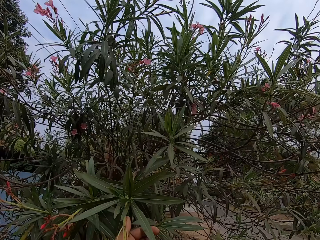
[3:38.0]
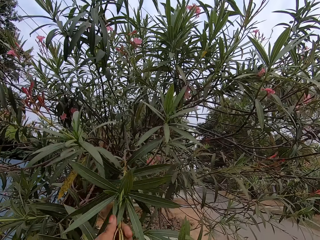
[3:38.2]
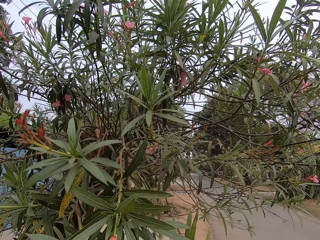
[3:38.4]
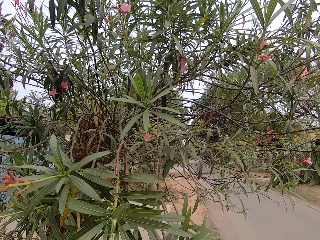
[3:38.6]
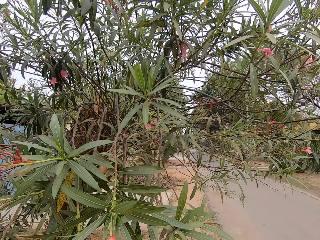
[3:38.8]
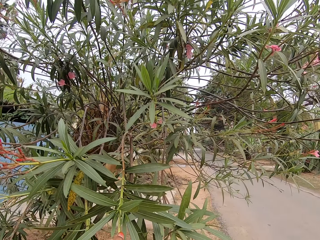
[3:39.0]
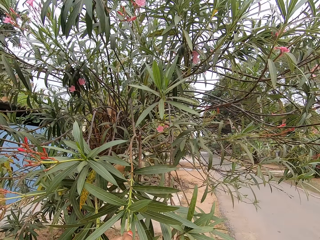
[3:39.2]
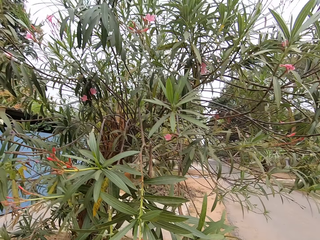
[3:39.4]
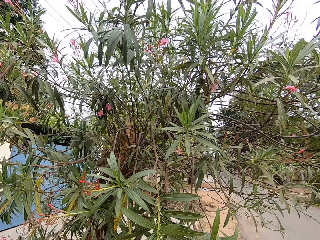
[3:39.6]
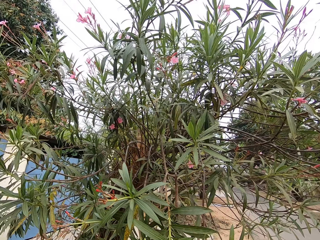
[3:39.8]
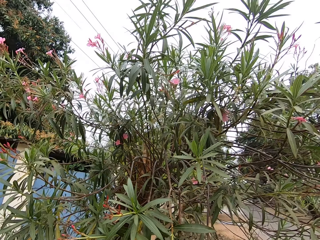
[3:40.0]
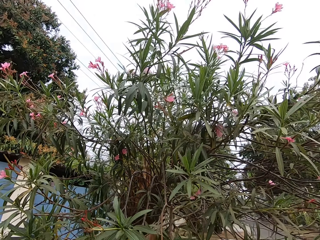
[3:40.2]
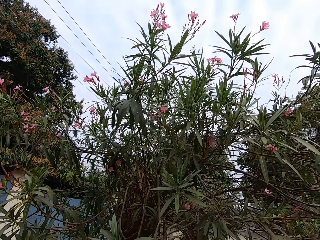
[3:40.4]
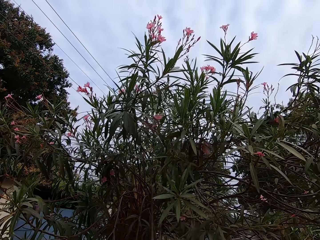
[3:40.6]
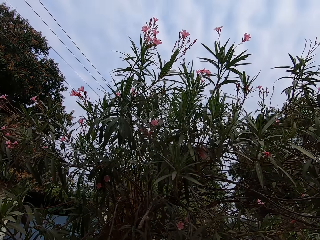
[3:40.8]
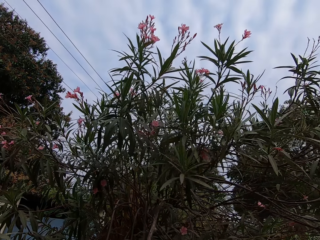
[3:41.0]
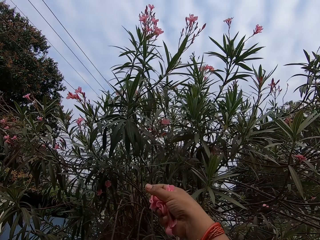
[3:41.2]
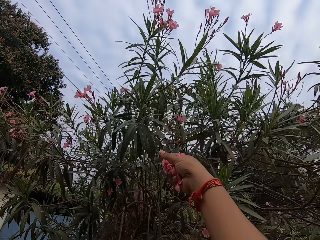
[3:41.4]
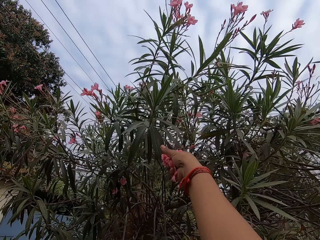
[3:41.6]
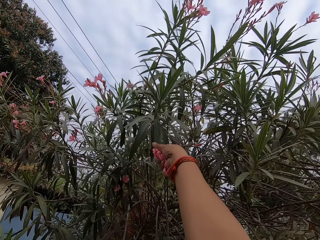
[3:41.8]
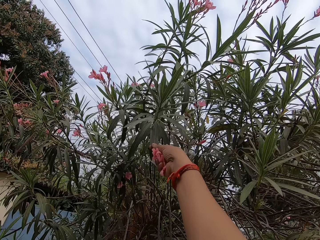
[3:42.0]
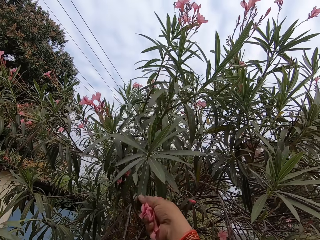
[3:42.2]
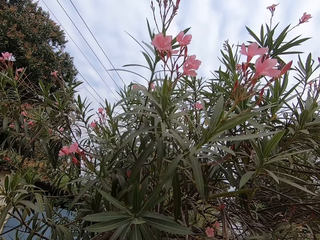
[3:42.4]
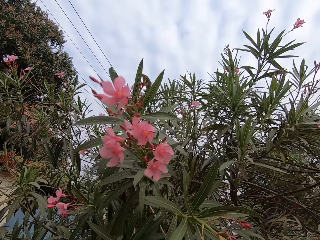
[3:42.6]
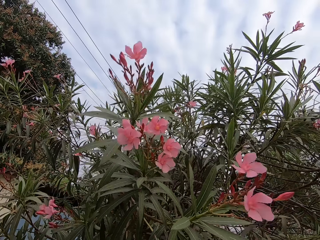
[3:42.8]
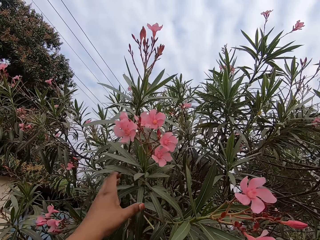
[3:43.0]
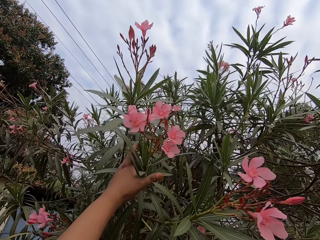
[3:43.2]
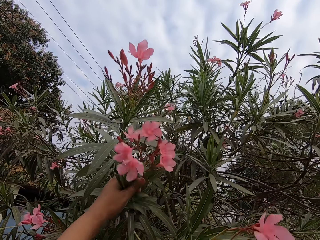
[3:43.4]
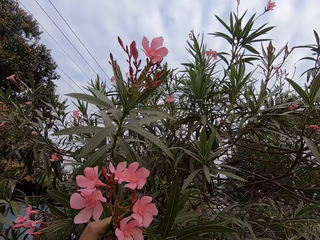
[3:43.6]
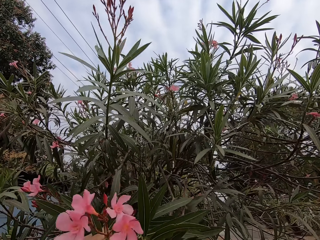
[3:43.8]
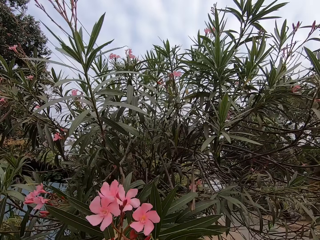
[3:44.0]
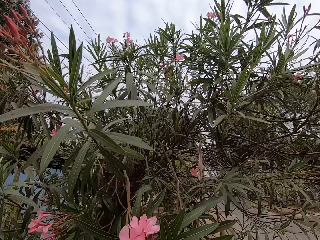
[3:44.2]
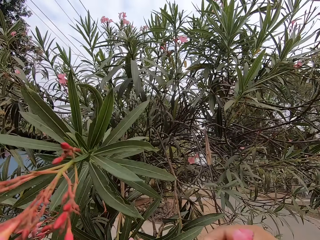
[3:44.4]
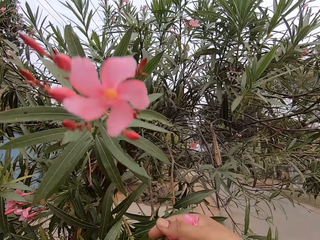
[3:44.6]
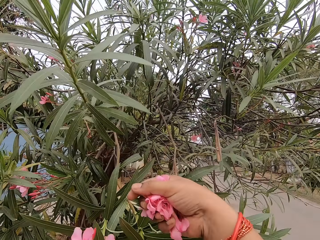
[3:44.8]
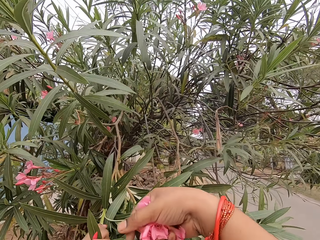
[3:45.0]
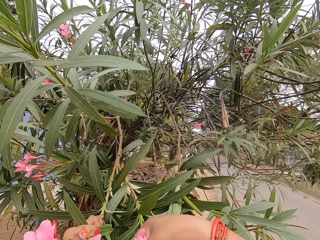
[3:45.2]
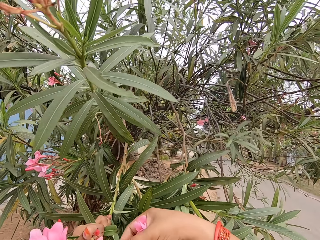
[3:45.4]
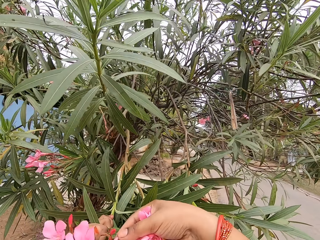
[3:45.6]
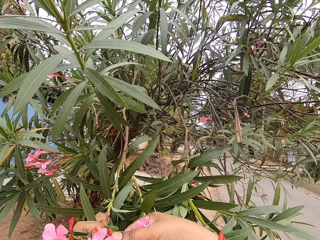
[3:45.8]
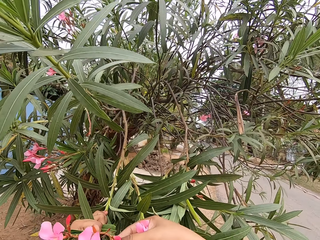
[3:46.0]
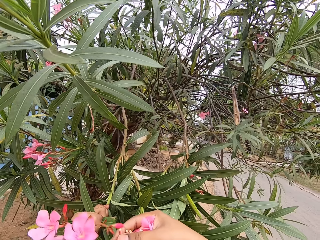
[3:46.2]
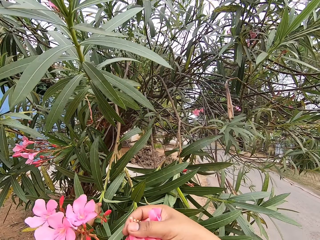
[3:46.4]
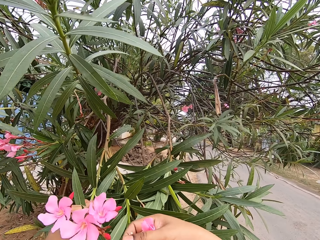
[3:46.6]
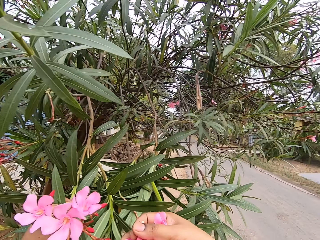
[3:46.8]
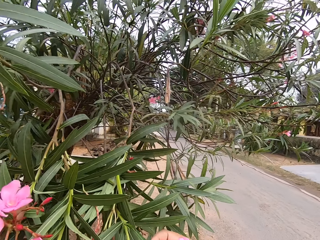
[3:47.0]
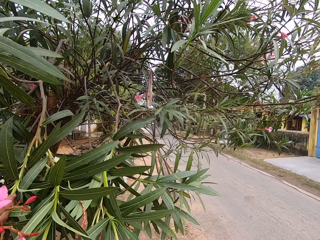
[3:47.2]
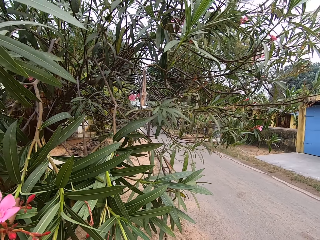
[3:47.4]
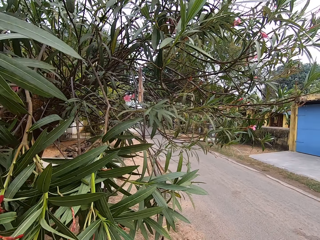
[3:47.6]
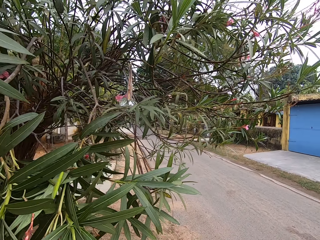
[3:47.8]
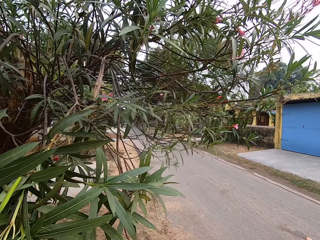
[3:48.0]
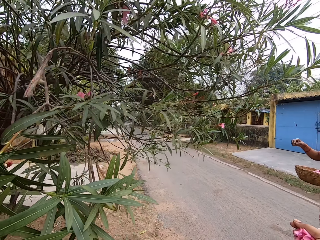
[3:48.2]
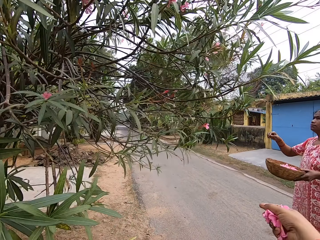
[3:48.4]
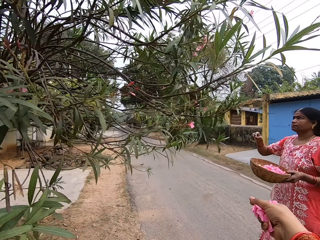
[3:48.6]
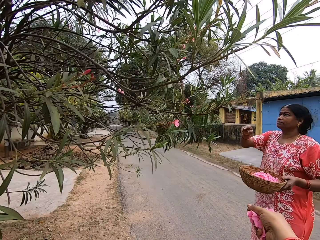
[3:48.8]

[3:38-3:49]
The camera wearer pulls a tree branch. They pluck flowers on a tree. They hold the branch. They pull a tree leaf. They cut the flowers. They pluck flowers on the tree.

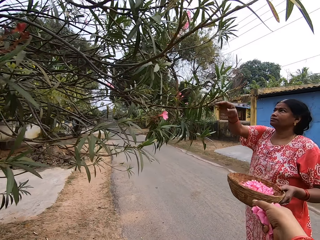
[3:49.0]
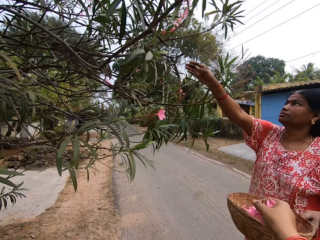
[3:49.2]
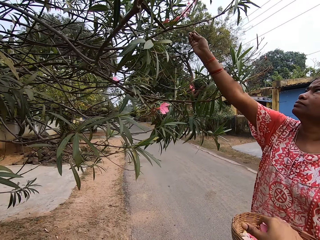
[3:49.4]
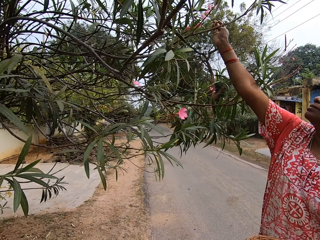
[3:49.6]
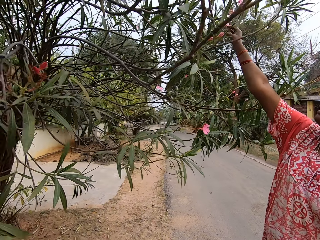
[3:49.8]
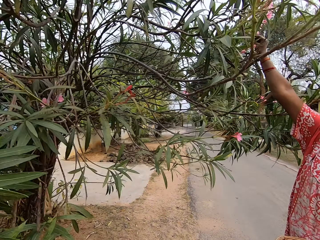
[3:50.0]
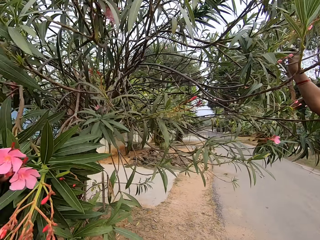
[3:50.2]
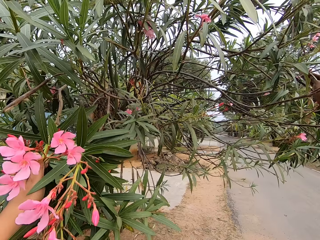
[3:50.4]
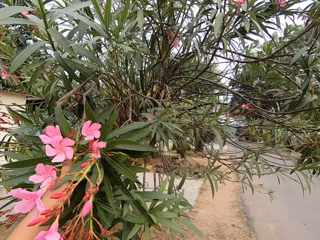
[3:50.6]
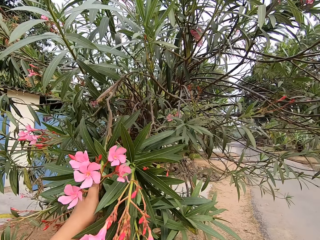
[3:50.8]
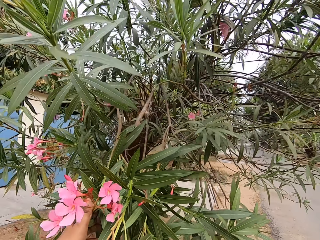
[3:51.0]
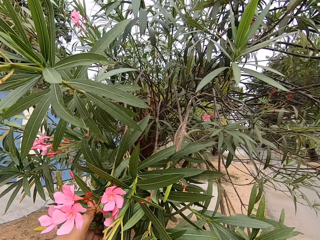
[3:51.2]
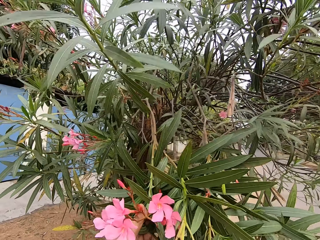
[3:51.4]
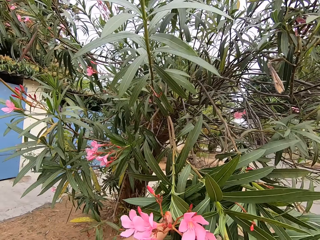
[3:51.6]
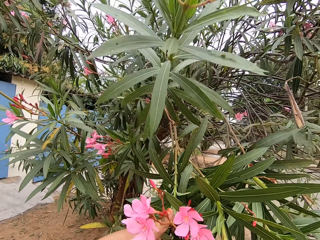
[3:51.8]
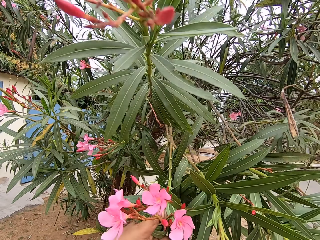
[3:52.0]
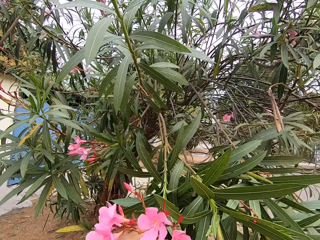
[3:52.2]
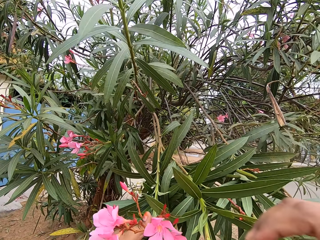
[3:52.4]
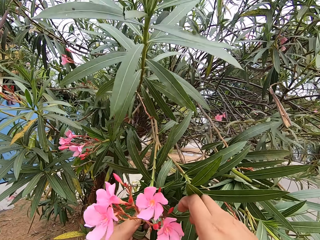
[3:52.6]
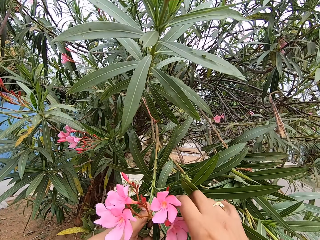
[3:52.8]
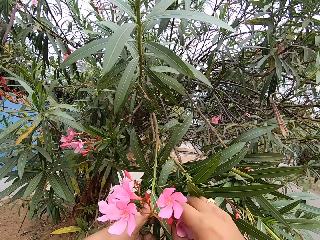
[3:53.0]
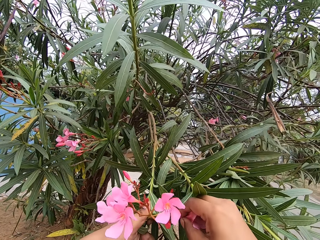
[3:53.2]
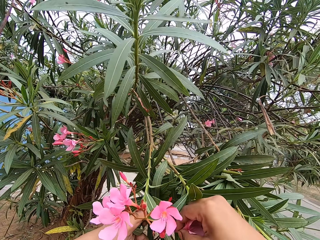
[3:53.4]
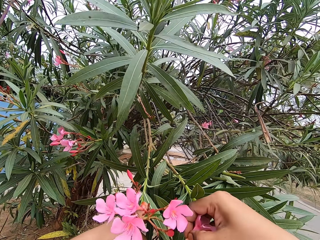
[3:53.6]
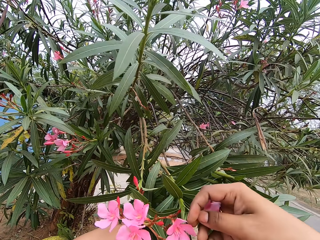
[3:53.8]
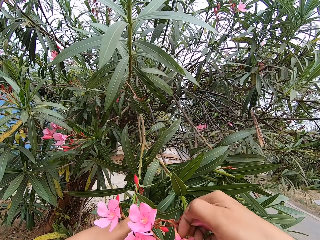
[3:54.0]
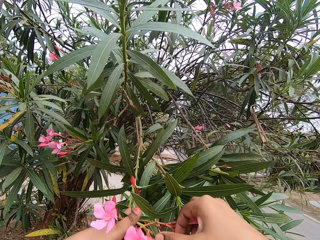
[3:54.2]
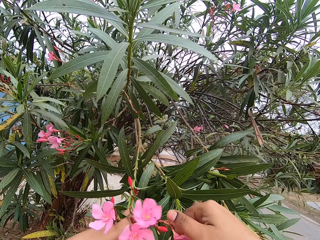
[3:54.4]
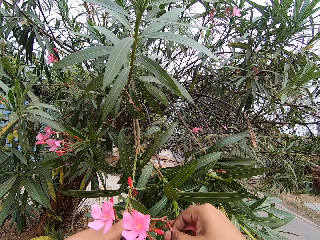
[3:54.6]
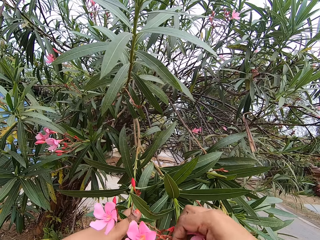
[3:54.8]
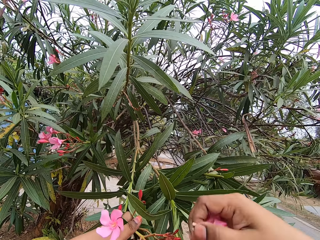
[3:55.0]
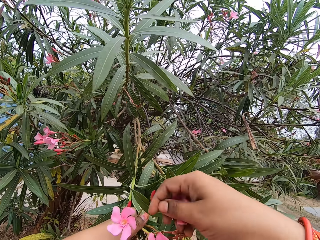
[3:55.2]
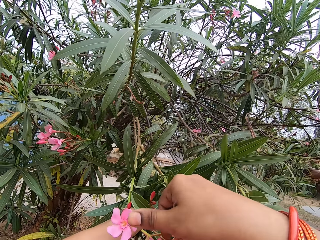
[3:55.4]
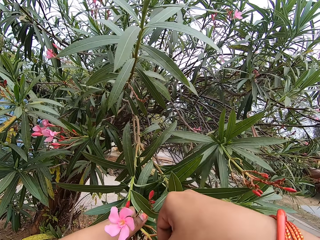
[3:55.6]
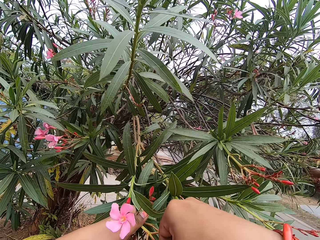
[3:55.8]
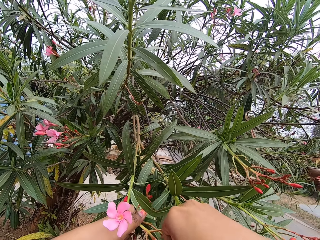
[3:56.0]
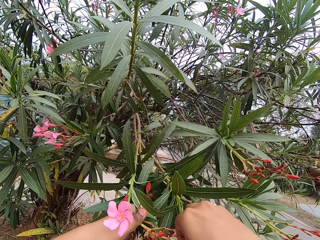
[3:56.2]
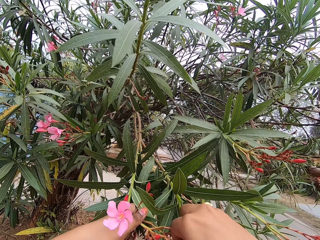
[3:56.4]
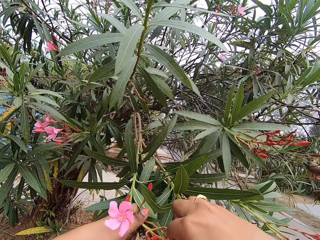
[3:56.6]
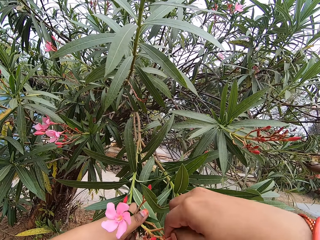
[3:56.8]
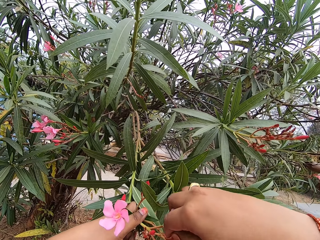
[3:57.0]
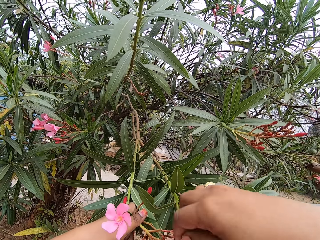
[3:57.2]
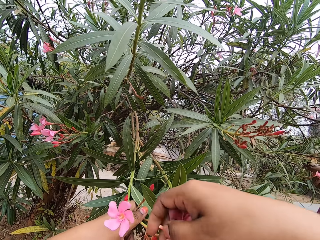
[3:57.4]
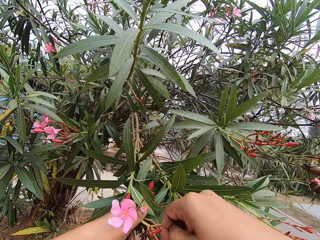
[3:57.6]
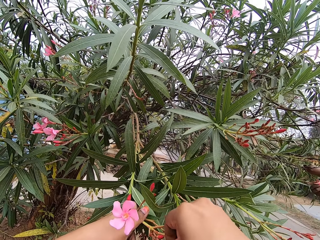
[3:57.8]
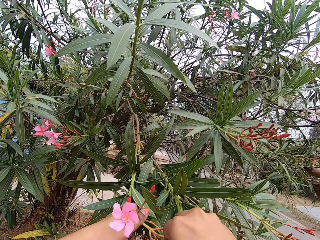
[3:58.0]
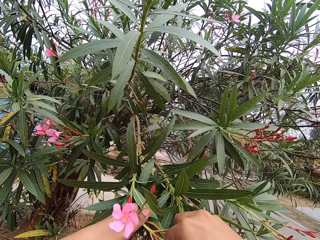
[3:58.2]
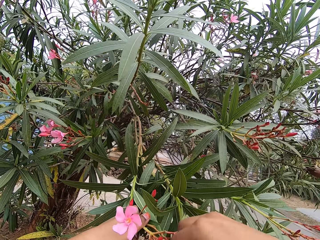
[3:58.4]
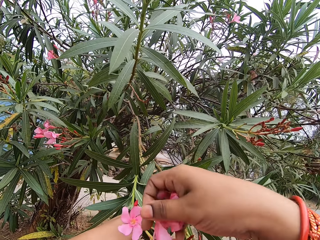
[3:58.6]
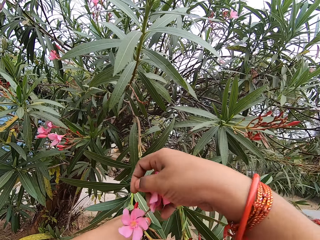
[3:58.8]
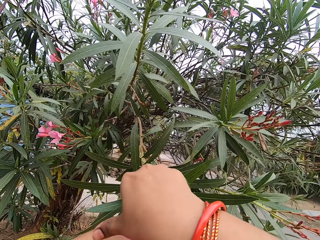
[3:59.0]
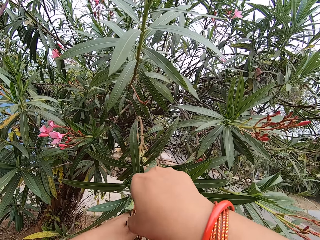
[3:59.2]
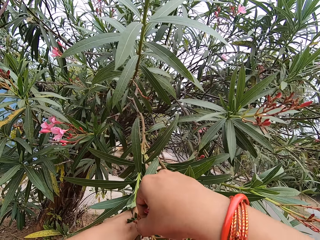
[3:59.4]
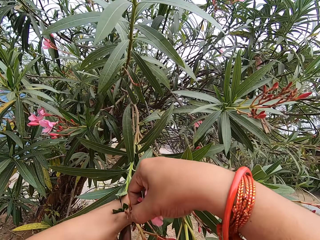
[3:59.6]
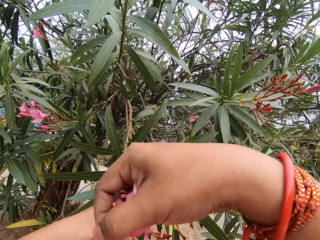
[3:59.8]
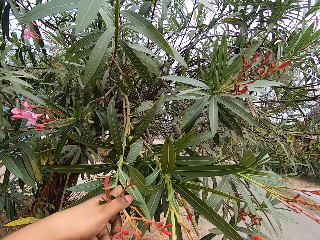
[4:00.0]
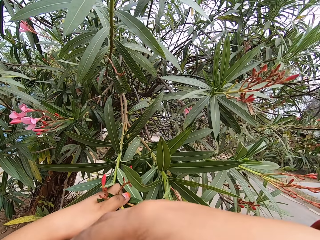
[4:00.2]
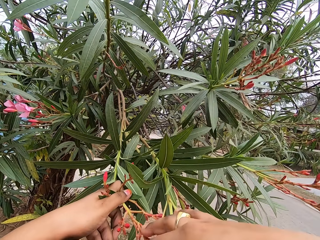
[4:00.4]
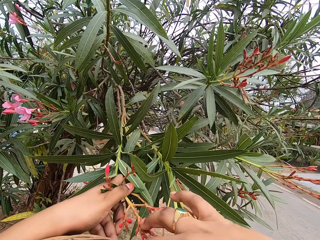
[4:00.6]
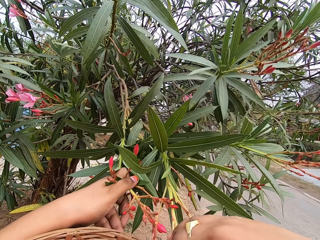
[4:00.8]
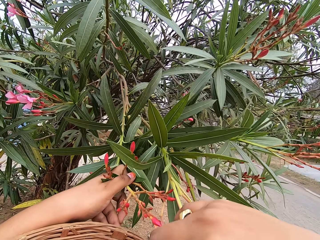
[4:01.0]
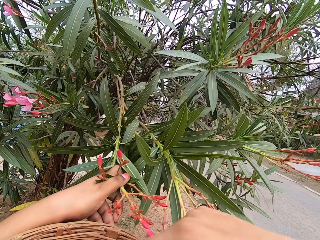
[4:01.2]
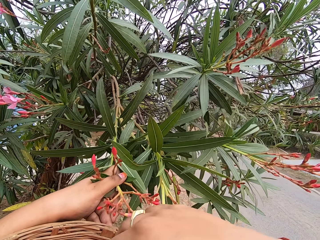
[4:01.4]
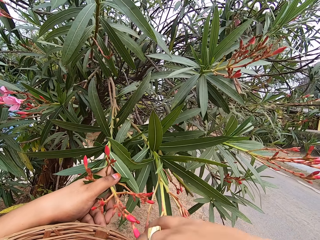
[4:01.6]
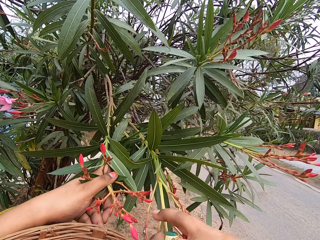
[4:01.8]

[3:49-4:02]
A woman cuts the flowers. The camera wearer puts flowers on a basket held by the woman. They pluck flowers on a tree. They cut the flowers.
